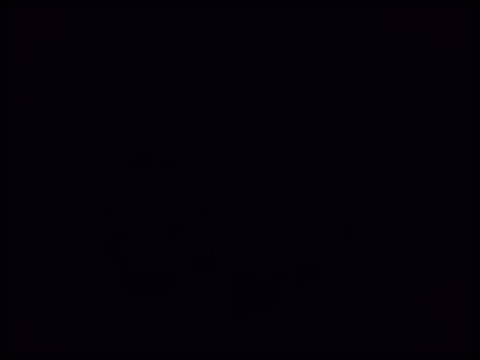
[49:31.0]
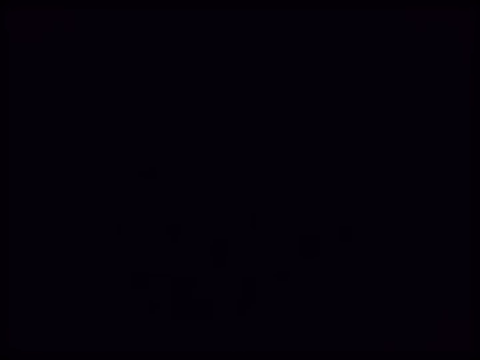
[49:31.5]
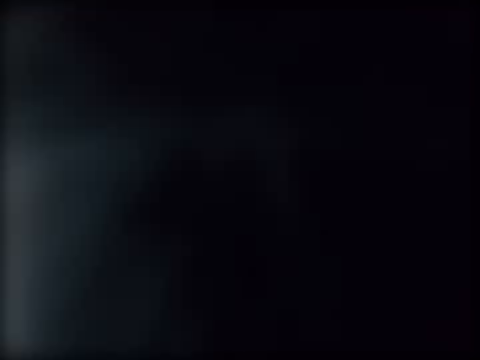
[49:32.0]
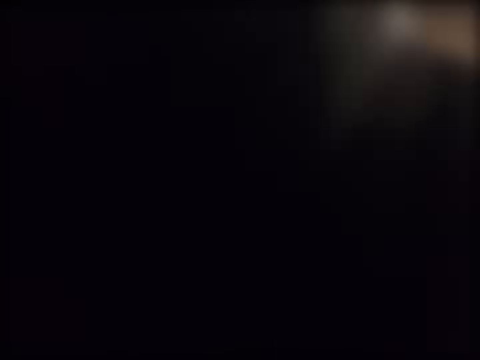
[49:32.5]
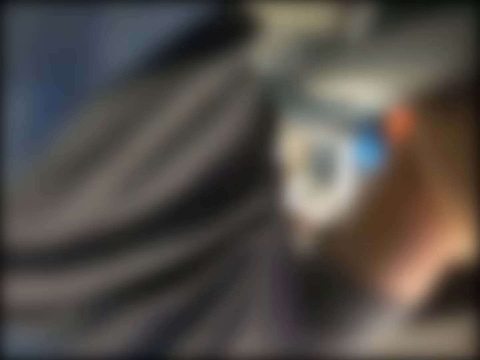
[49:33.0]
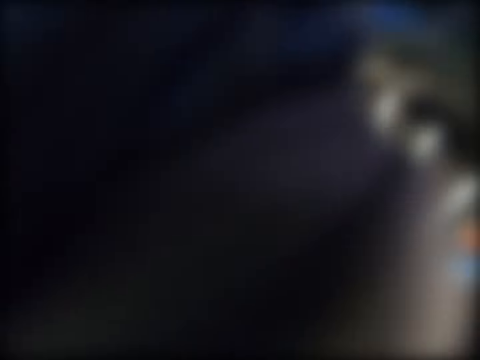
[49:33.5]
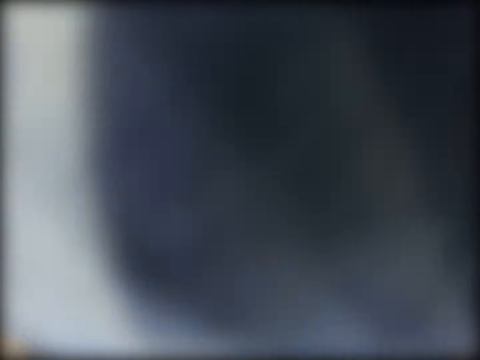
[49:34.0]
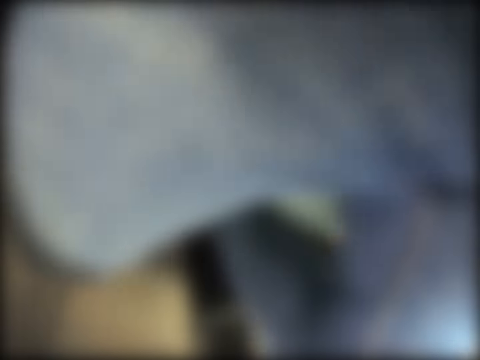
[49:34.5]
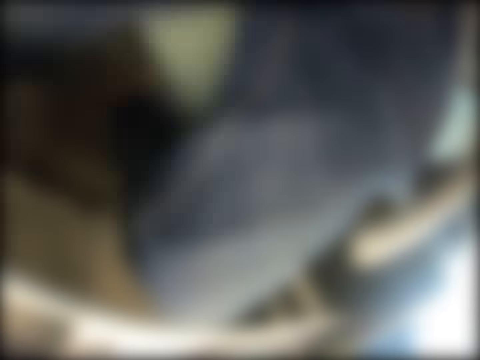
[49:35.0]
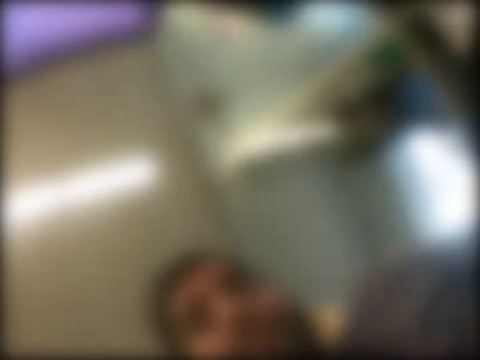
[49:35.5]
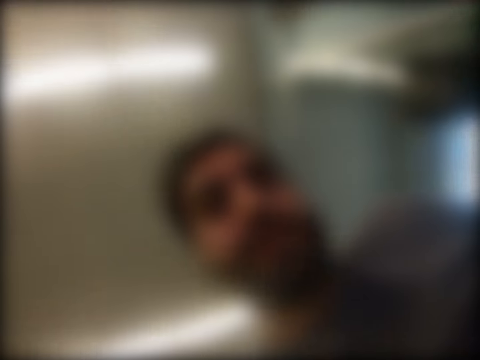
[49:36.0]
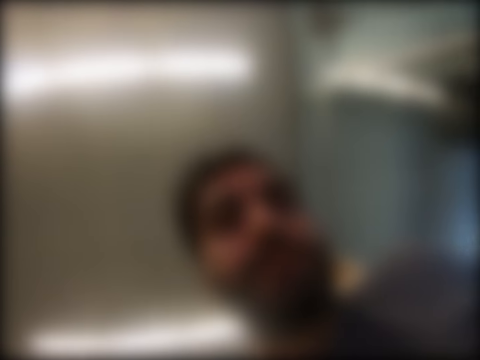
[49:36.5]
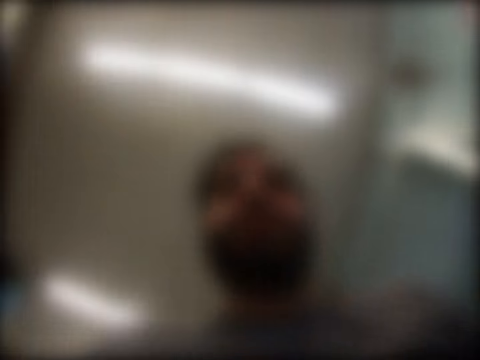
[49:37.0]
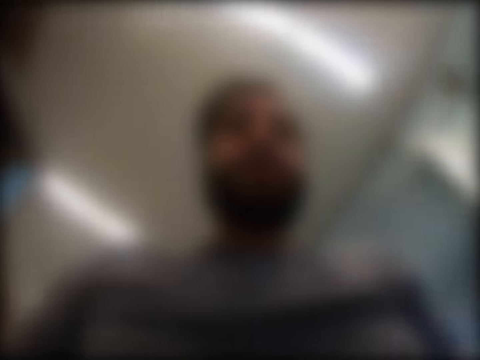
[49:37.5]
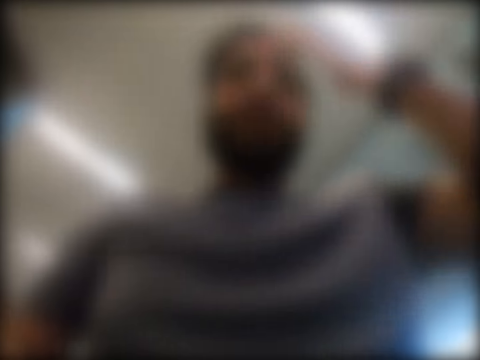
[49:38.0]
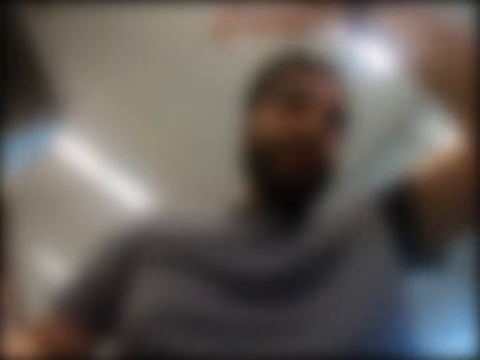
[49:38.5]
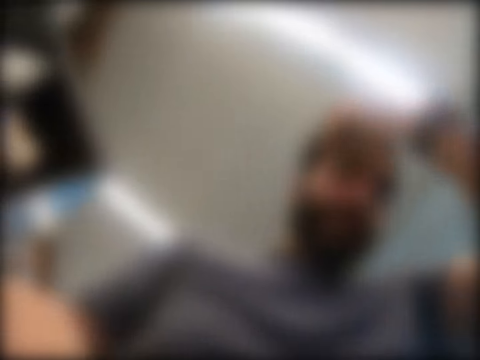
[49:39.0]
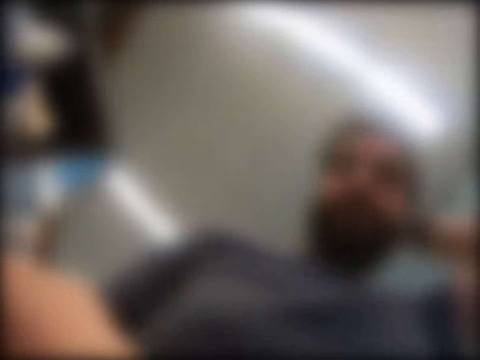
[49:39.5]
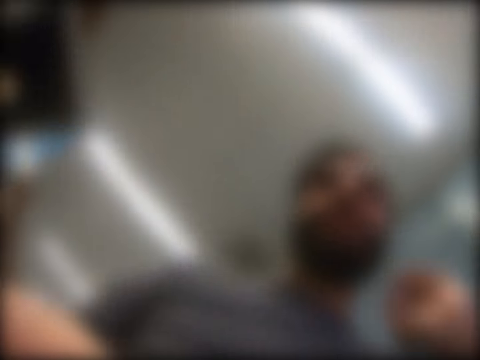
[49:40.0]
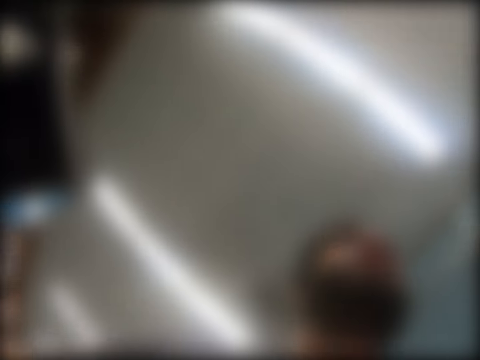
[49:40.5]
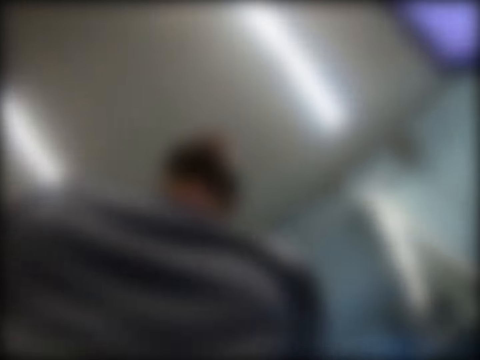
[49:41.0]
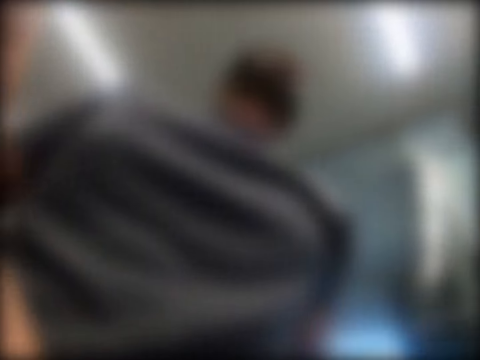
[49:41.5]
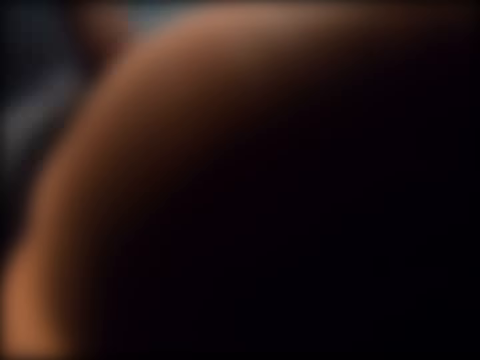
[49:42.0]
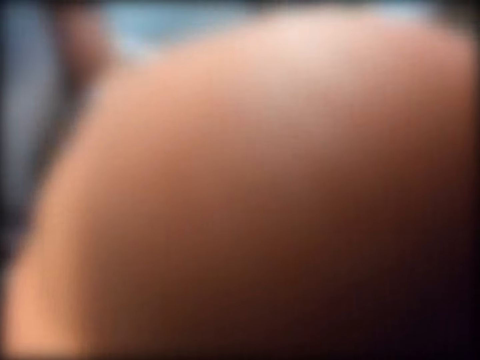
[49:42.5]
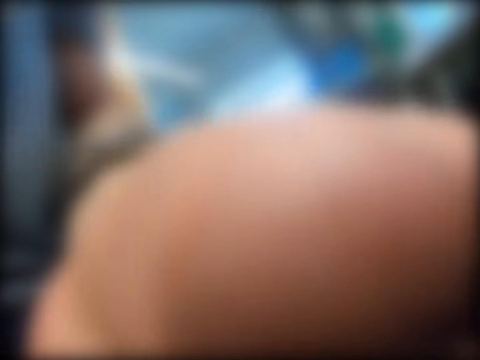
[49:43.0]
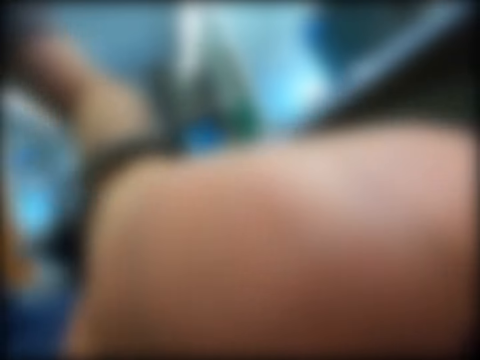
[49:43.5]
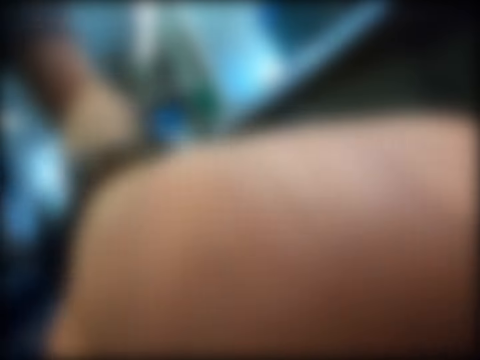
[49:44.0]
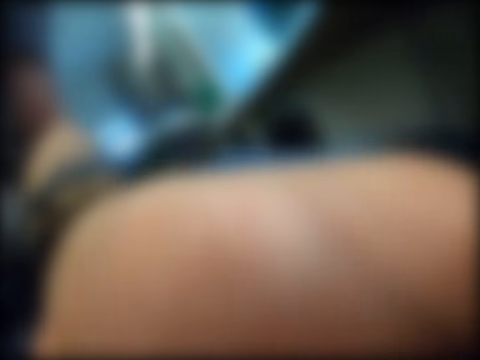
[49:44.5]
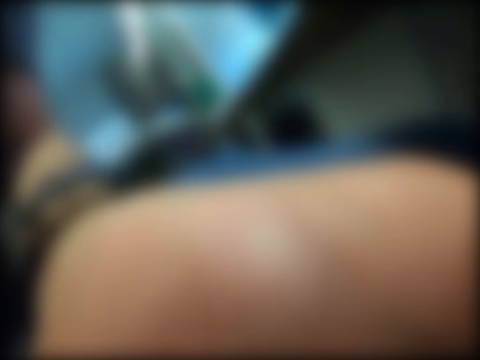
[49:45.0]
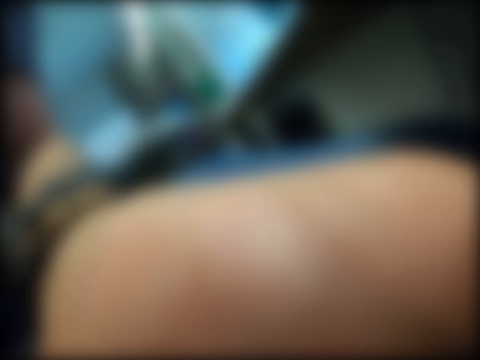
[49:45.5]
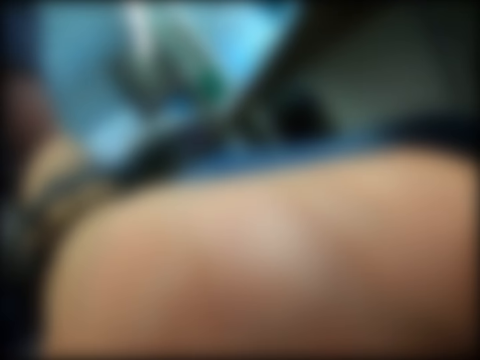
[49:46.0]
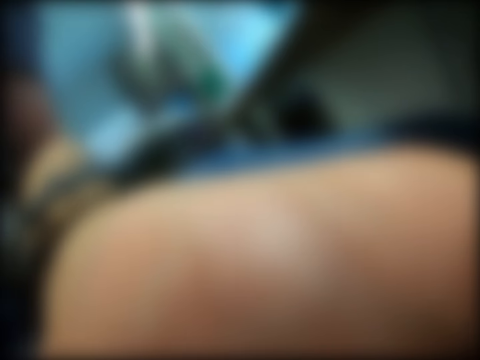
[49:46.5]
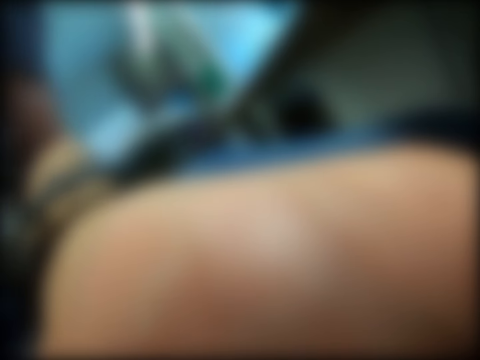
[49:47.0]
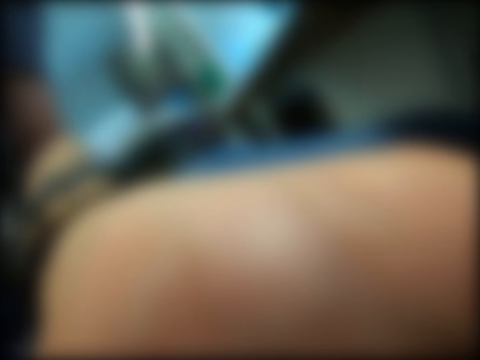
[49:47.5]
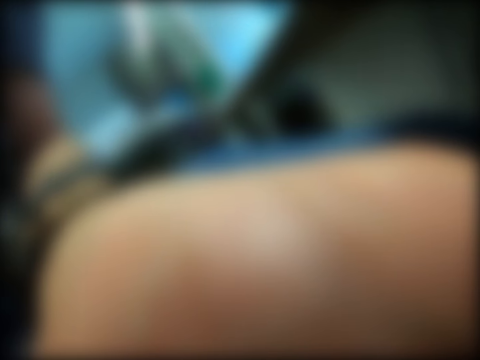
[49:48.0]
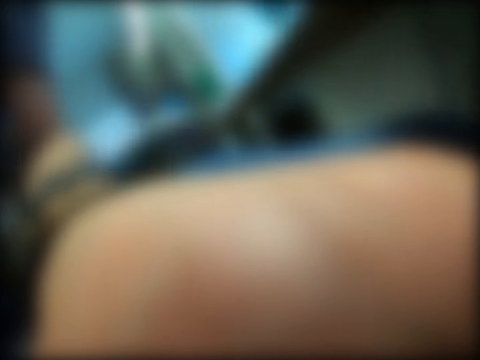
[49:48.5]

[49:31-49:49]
The camera wearer covers the camera. They look around. A person looks at the camera wearer. The camera wearer puts the camera on the table. The person touches hair. The camera wearer touches on the hair. The person looks around, stretches a hand and types on a computer.

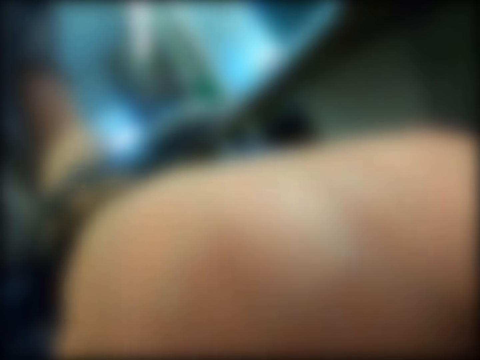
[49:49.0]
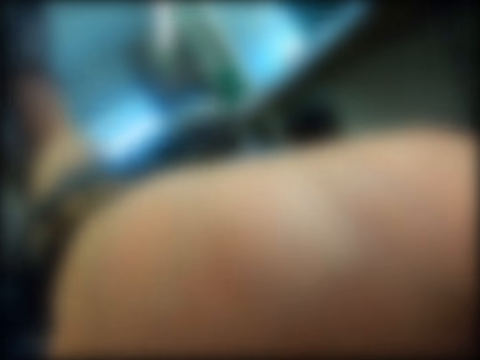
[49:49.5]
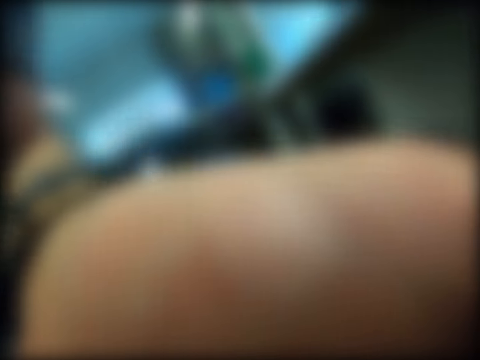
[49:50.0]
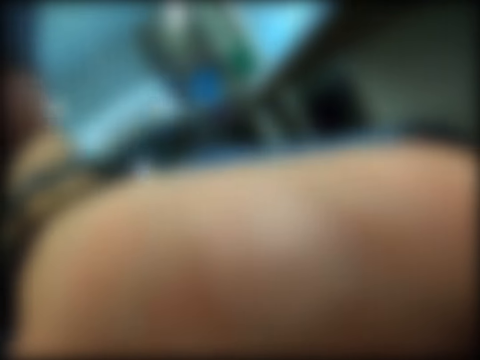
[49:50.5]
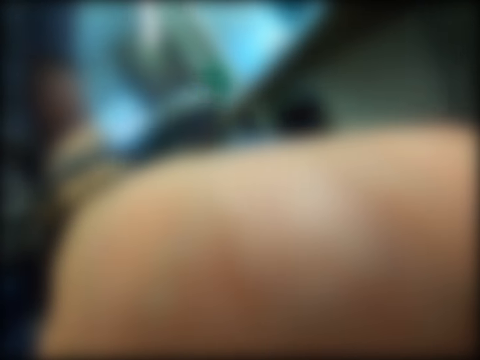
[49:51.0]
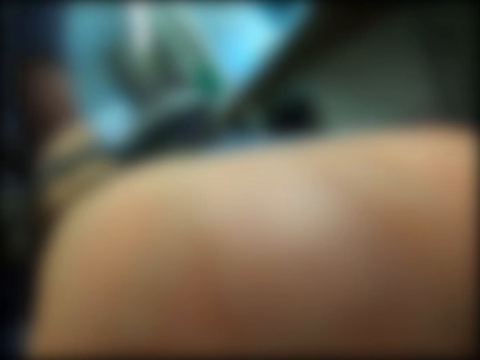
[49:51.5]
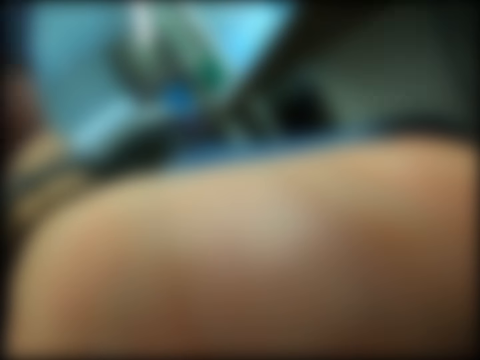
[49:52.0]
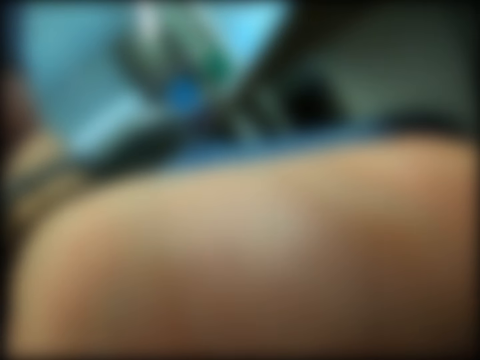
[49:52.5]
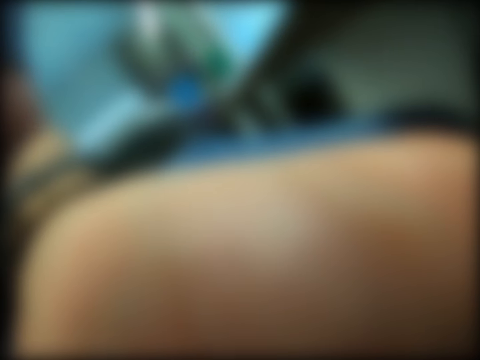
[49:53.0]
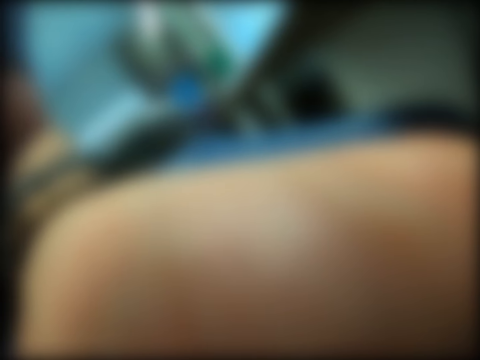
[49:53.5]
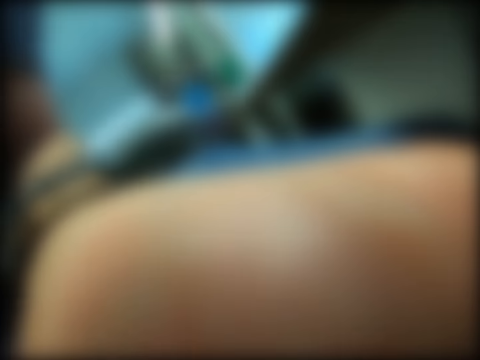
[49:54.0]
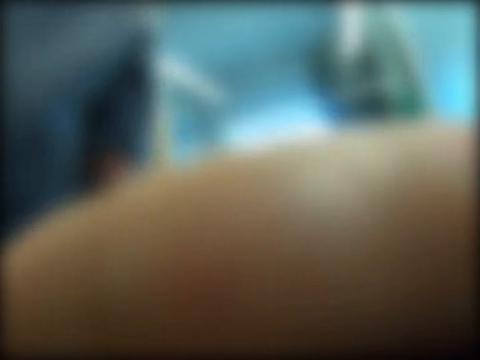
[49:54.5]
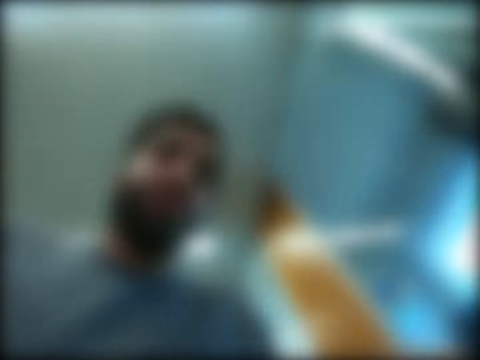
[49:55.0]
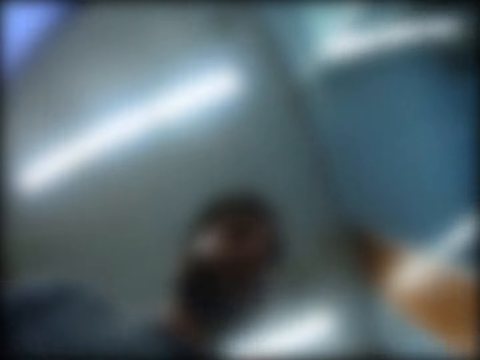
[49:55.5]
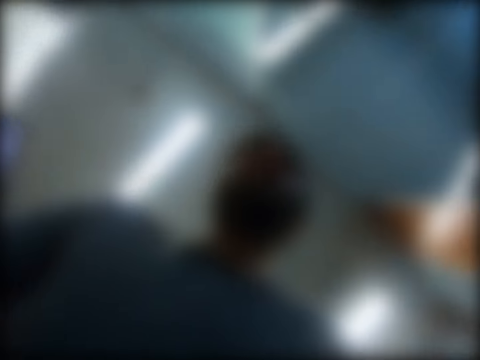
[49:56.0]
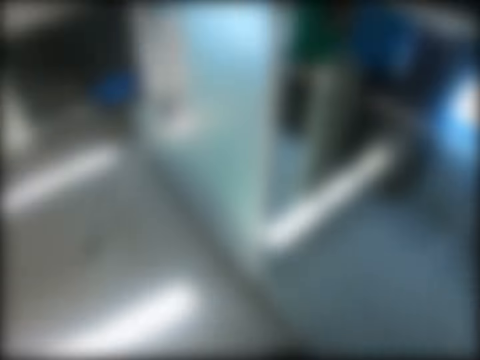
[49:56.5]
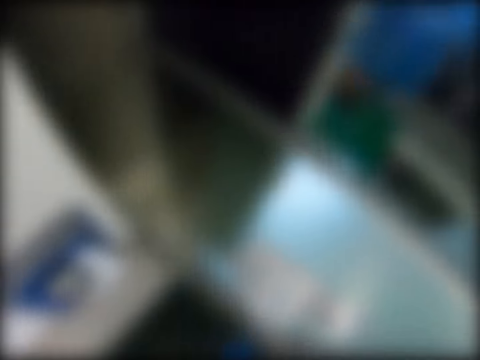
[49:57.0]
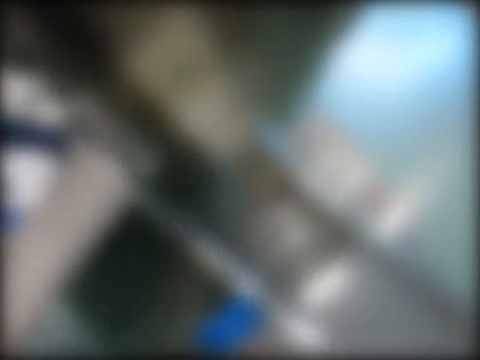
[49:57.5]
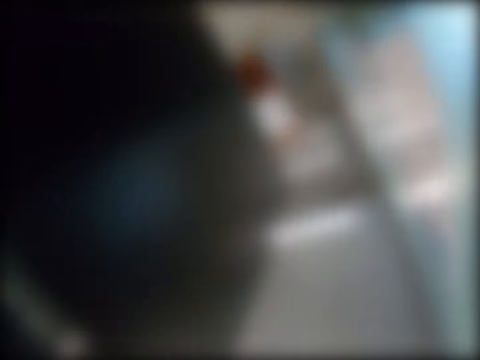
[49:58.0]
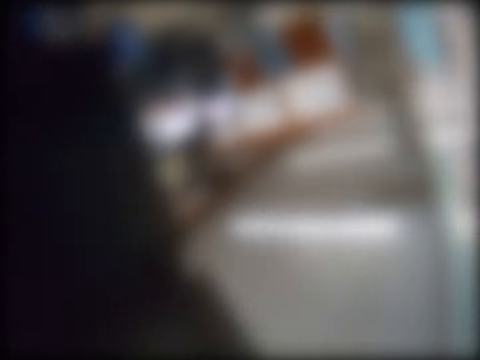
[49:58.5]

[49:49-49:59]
The camera wearer walks towards a door. He walks around the house. He opens the door with his left hand.
